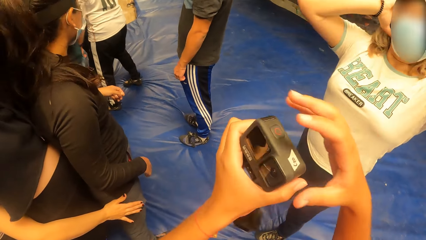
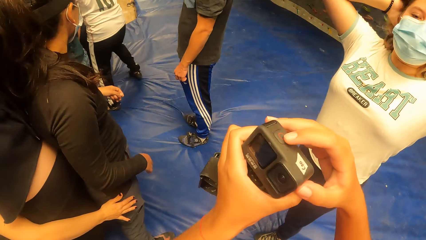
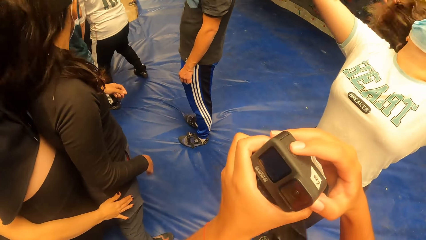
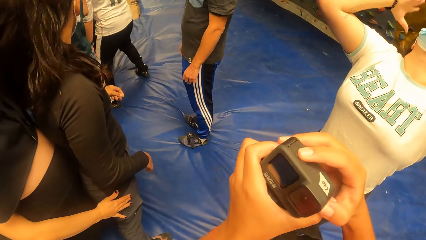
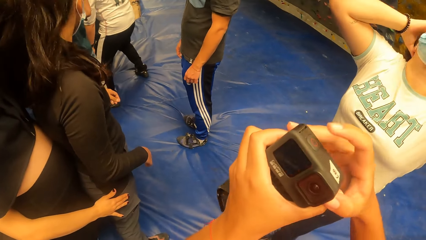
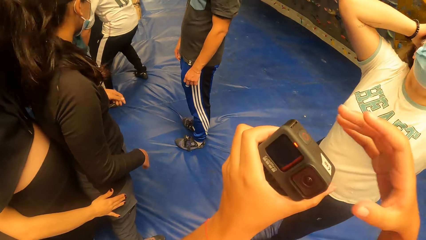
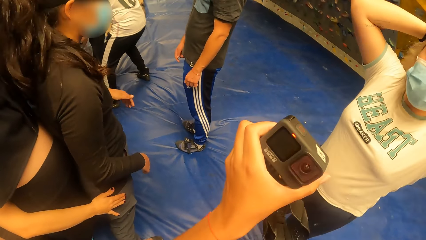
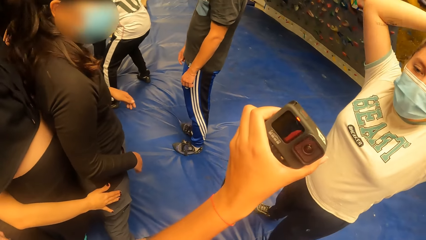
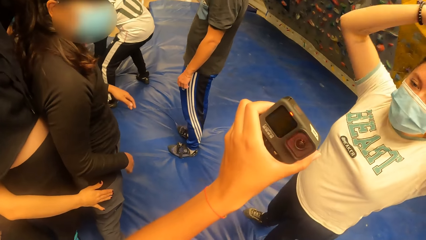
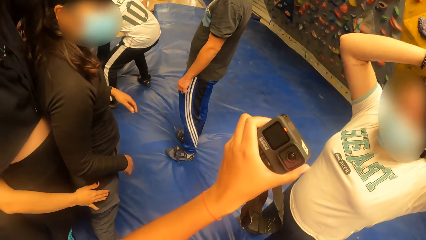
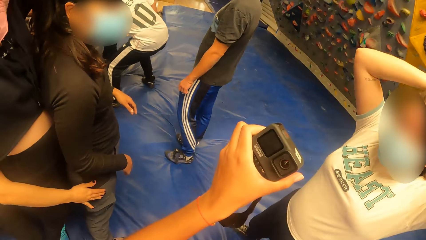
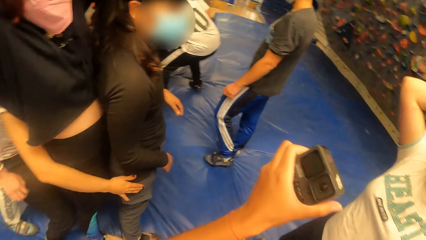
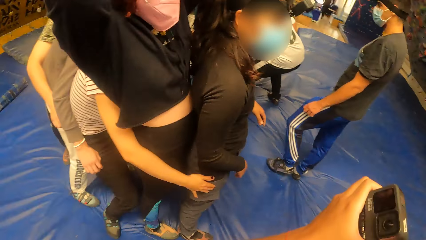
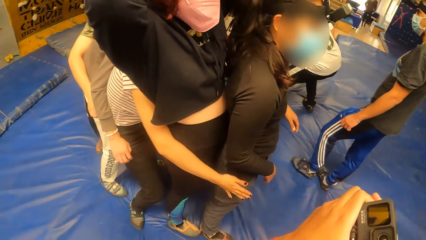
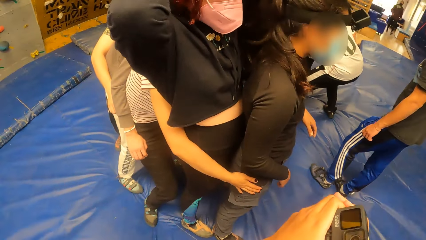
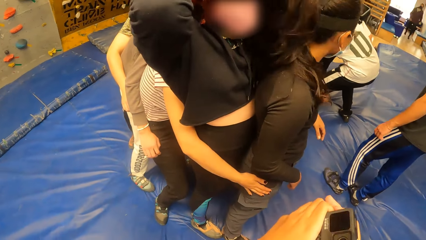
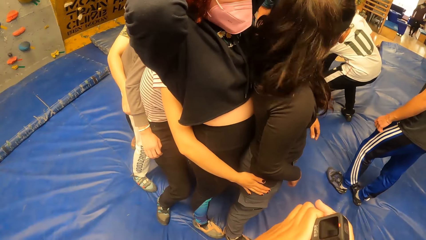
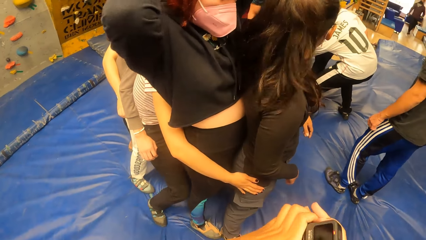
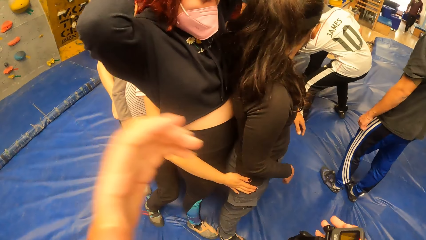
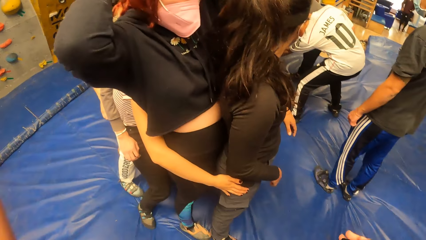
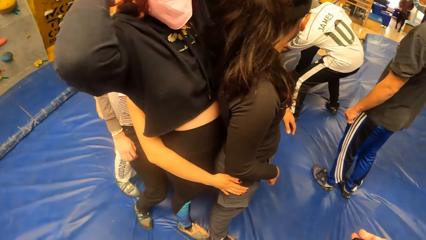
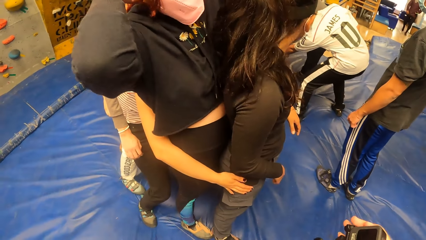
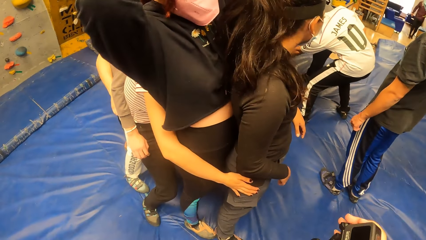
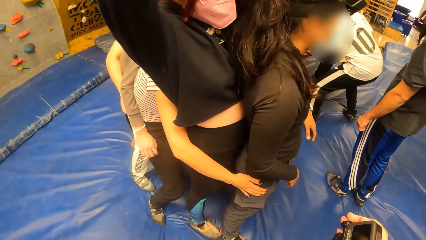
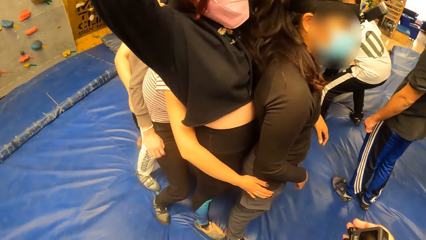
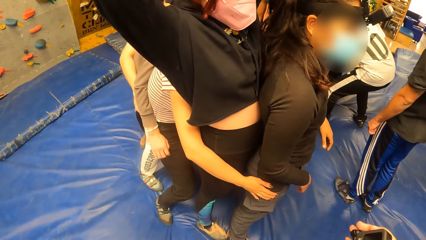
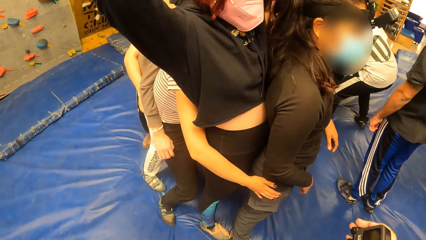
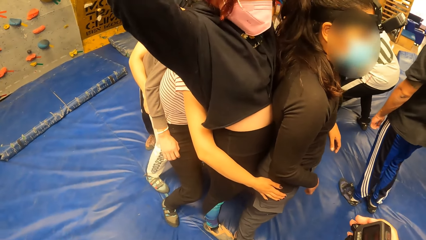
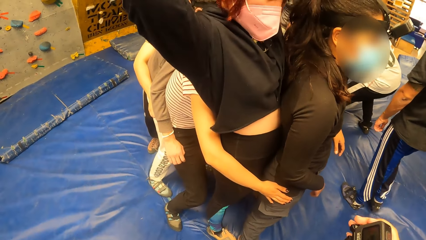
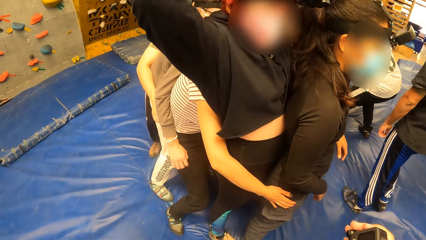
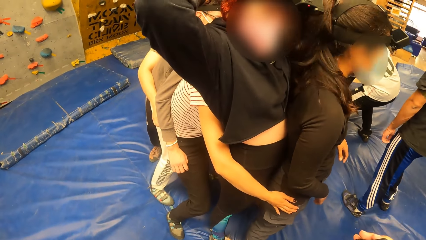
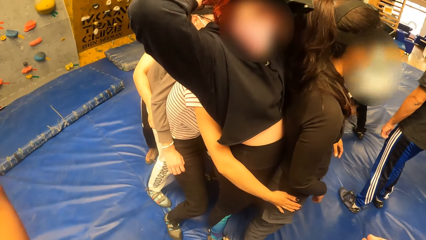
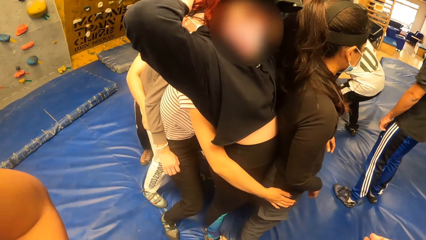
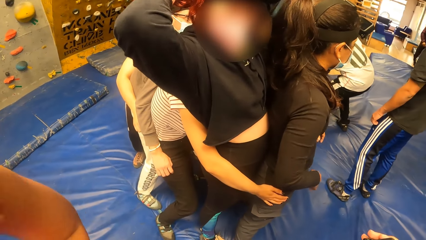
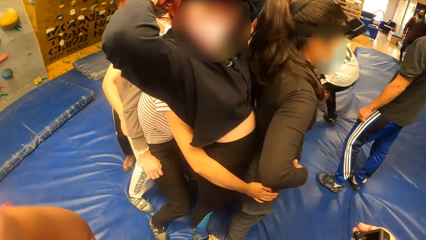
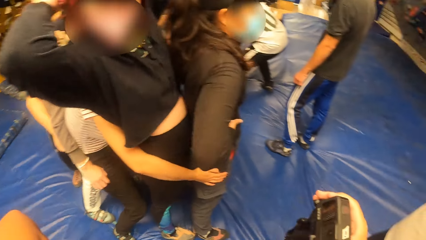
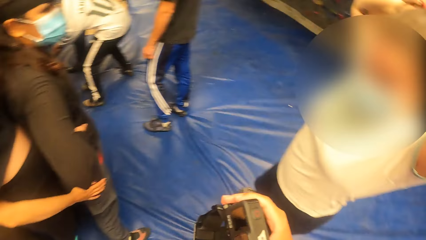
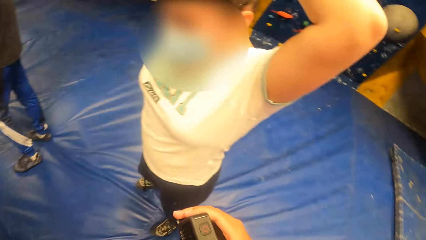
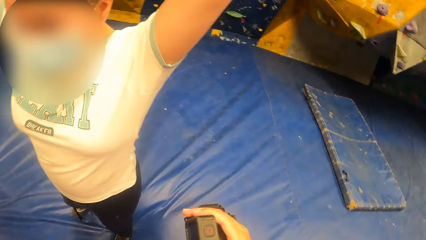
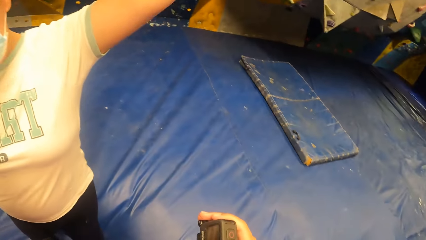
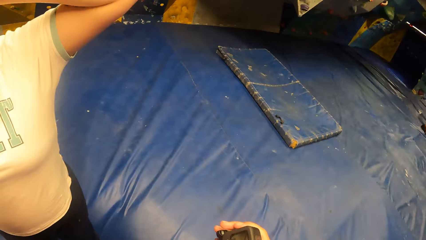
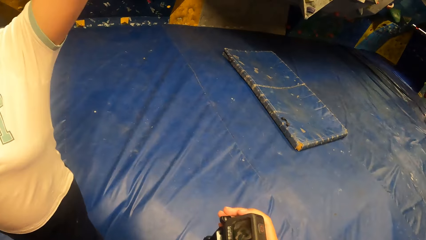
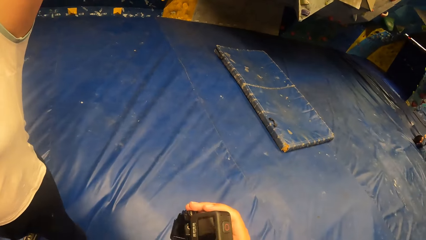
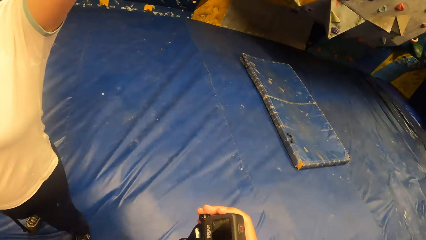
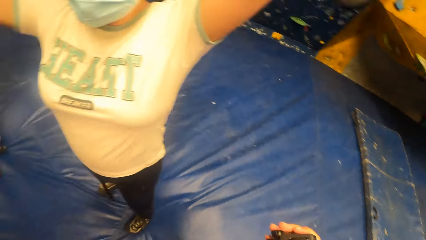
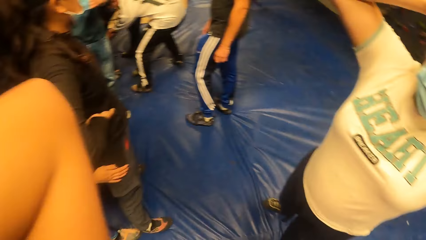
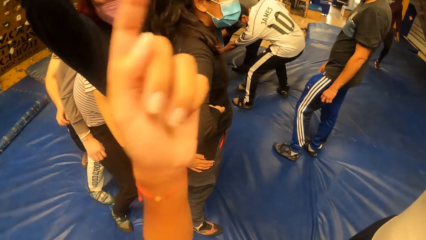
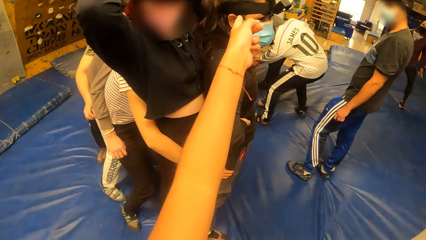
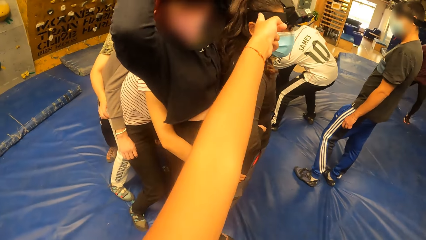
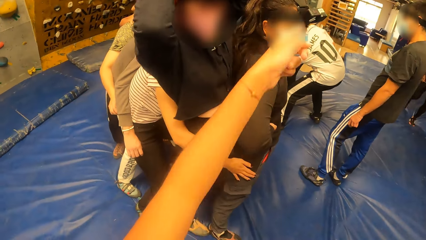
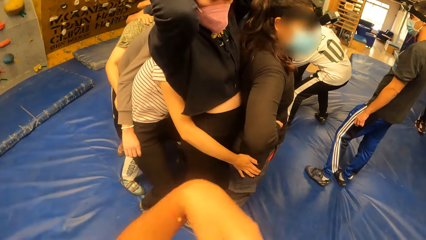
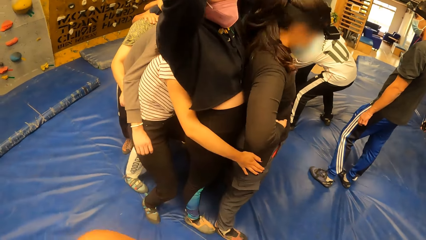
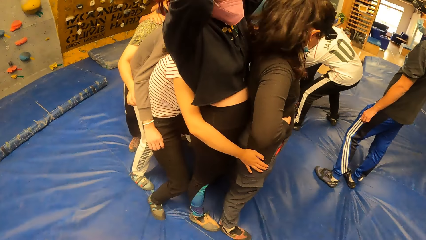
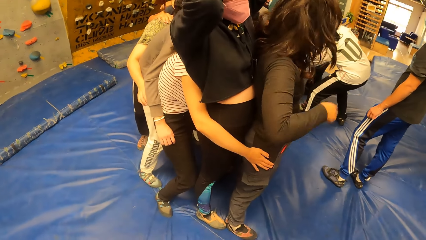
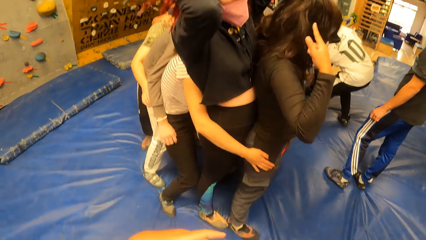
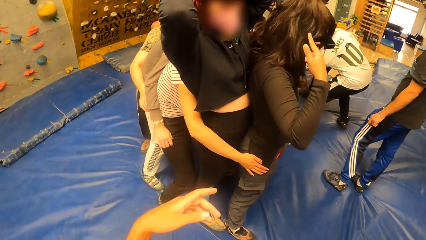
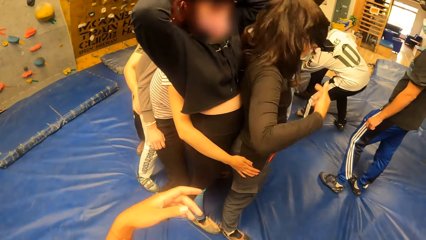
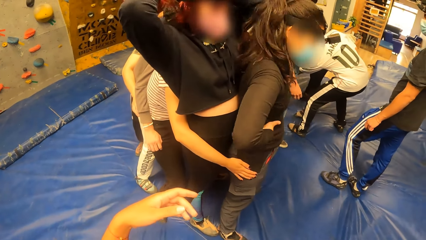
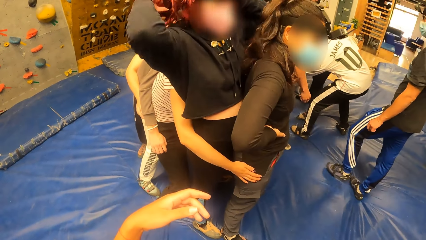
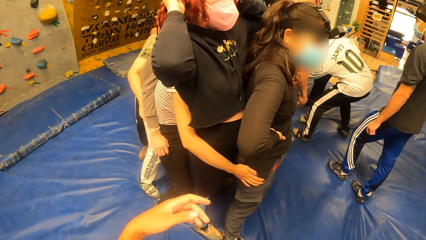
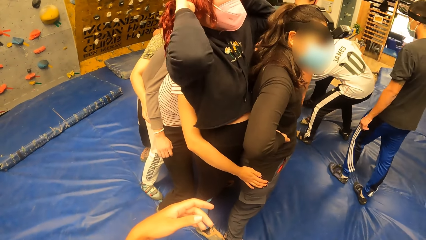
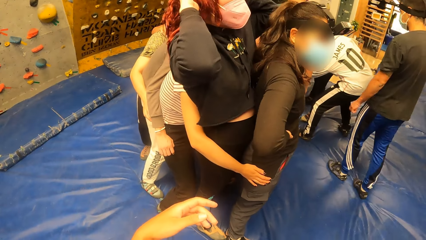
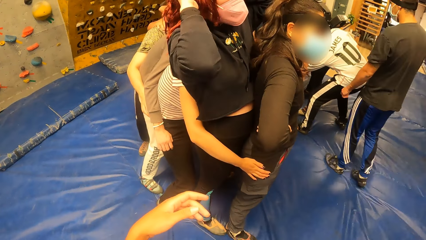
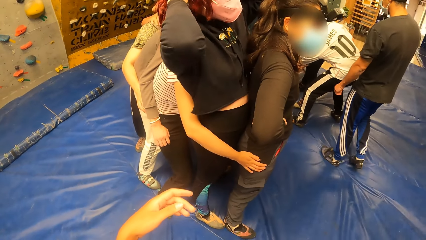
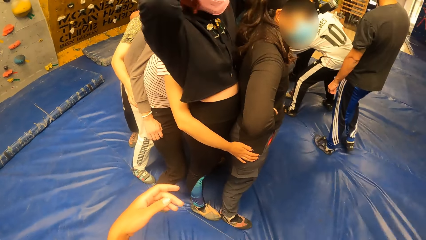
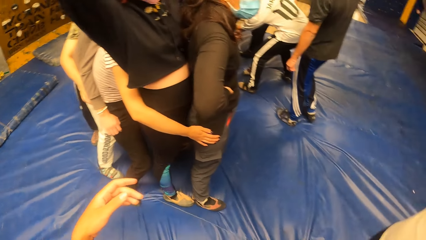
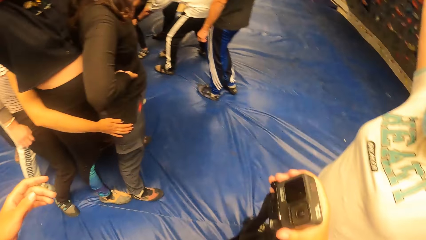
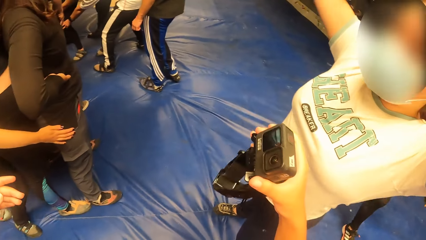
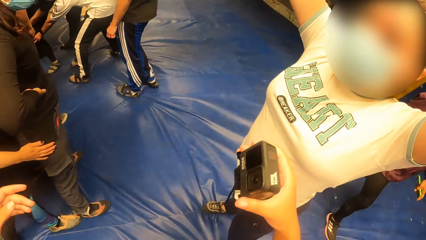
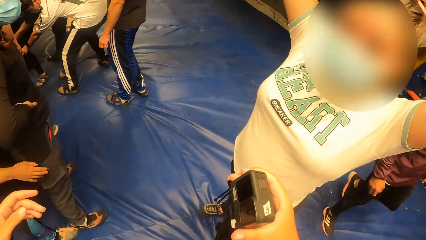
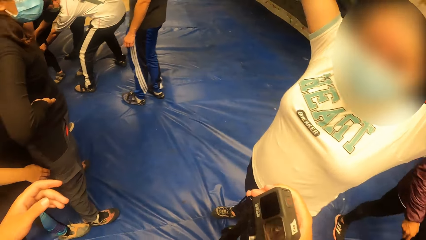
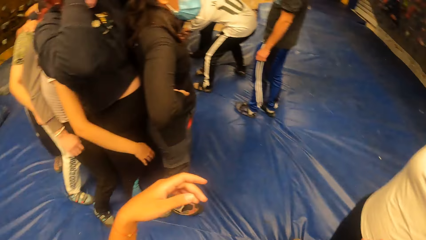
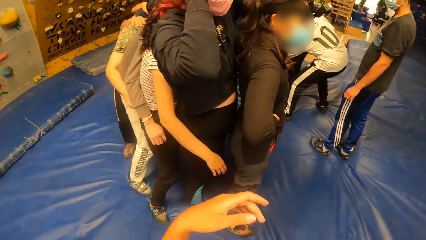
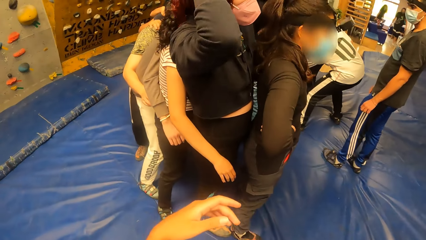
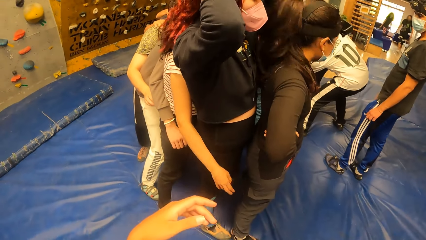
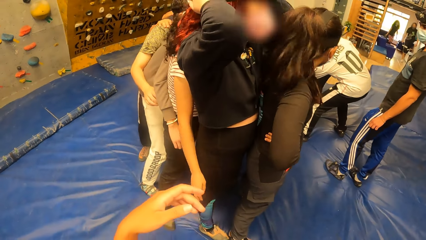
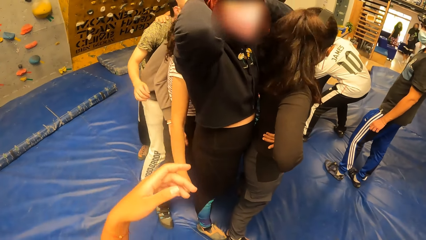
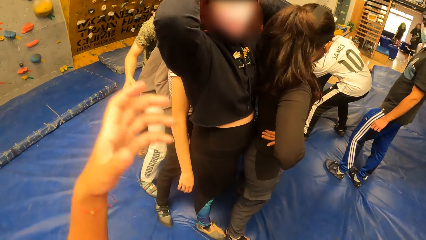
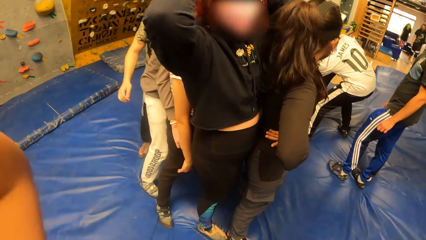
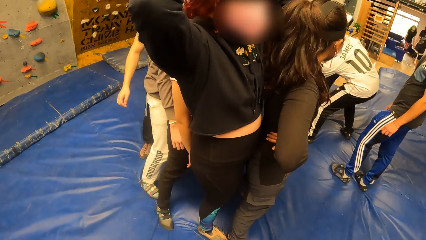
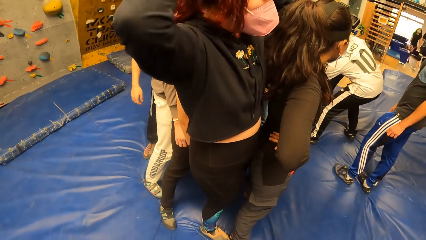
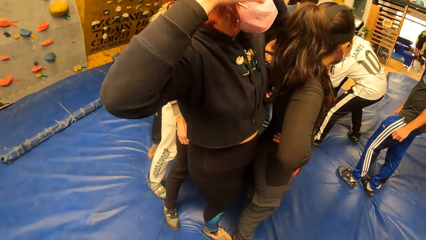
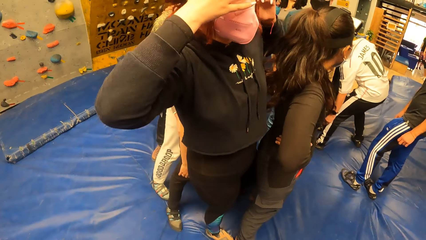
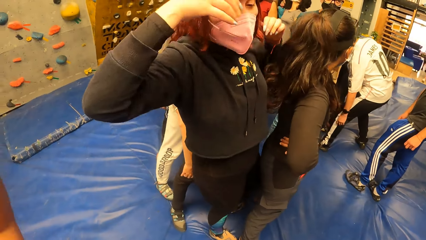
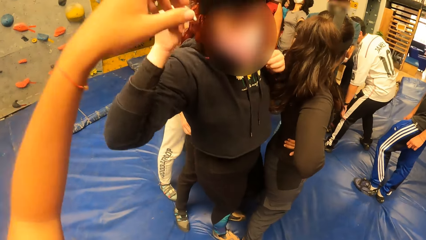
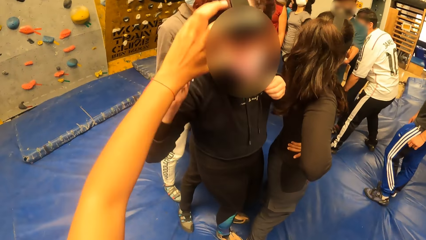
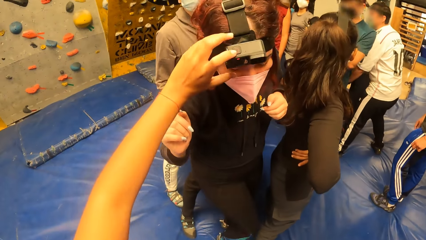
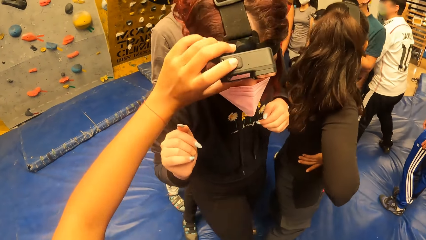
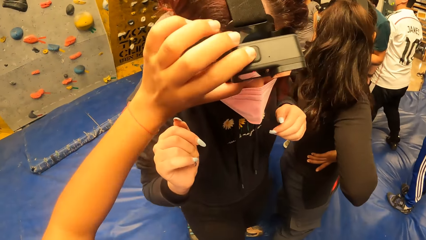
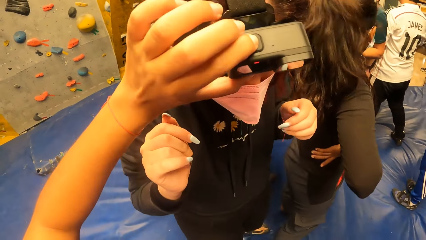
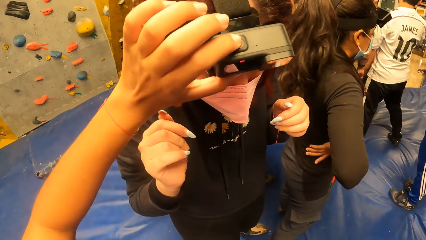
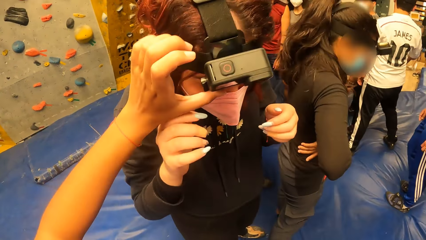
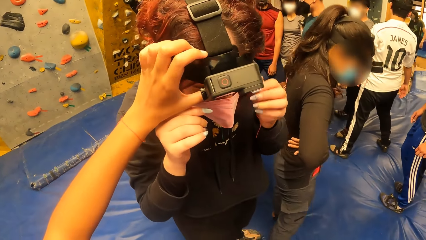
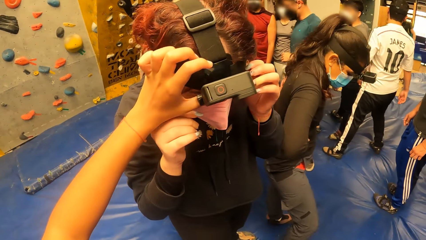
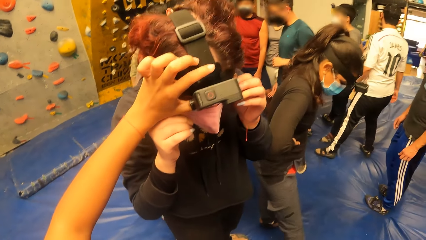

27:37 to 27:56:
The camera wearer operates the camera with both hands. She moves the camera, holds the camera with her left hand, and passes the camera from her left hand to her right hand. She moves her hands. She adjusts the camera on her head with her left hand. A woman packs her hair with both hands. The camera wearer points a finger. She moves her hand, looks around, moves her hand, and looks around. The woman bends her head towards the camera wearer. The camera wearer operates the camera on the head of the woman with her left hand. She adjusts the camera for the woman.
